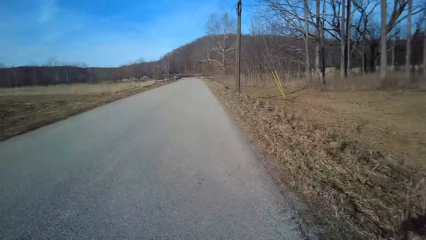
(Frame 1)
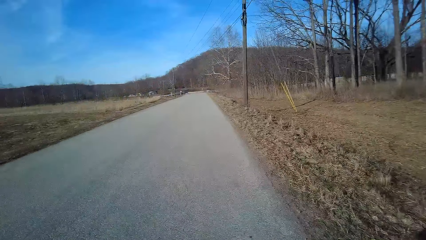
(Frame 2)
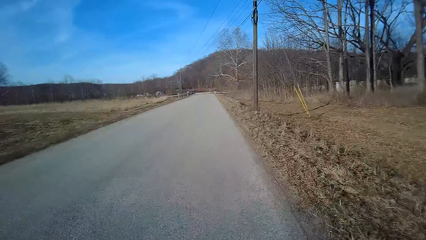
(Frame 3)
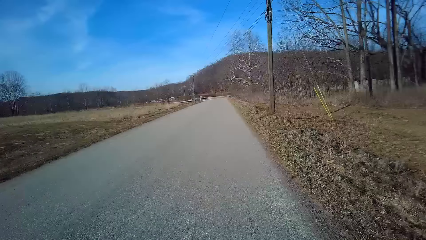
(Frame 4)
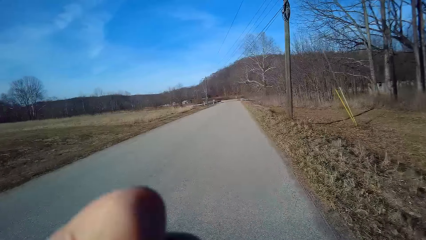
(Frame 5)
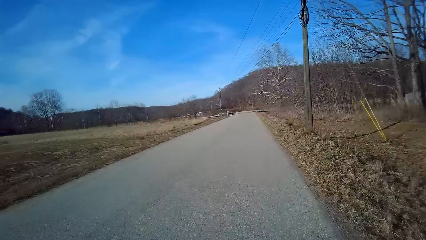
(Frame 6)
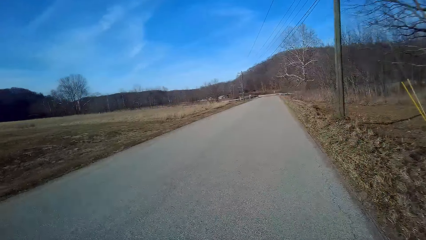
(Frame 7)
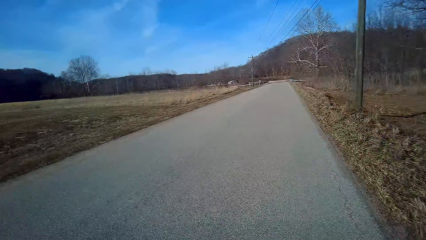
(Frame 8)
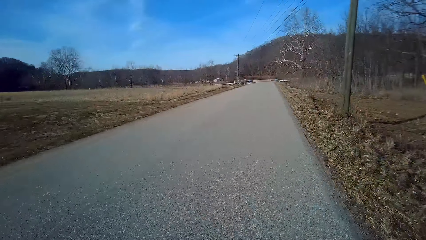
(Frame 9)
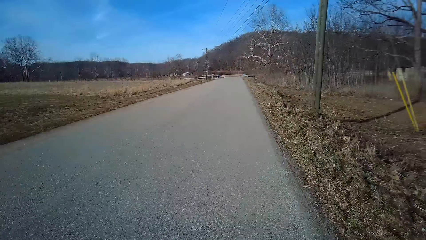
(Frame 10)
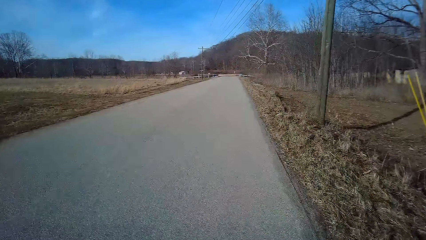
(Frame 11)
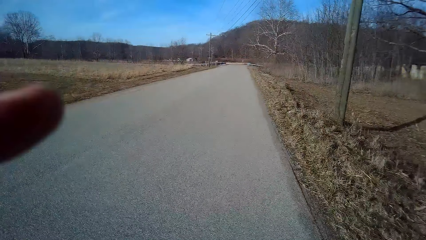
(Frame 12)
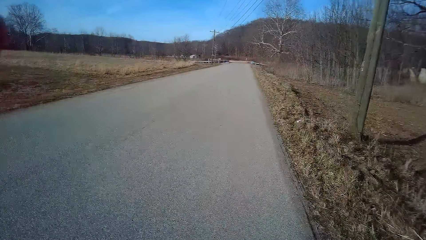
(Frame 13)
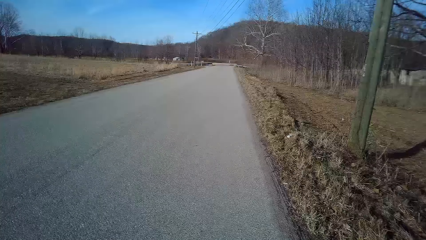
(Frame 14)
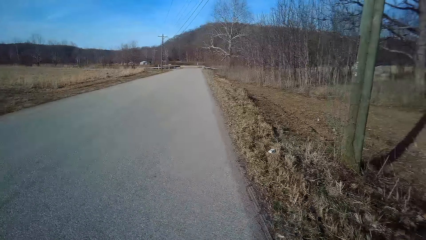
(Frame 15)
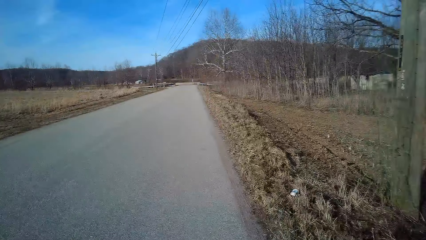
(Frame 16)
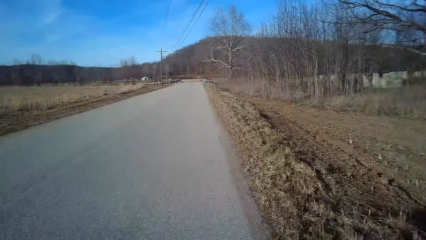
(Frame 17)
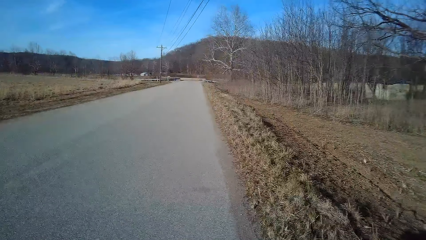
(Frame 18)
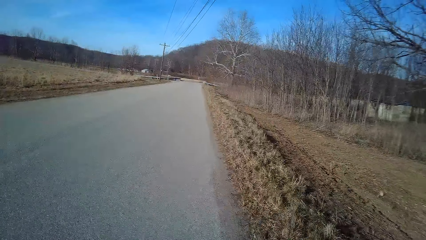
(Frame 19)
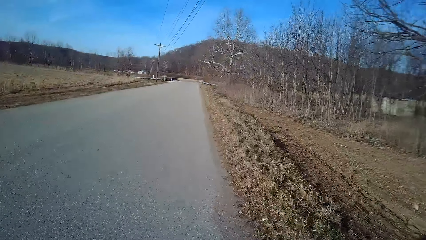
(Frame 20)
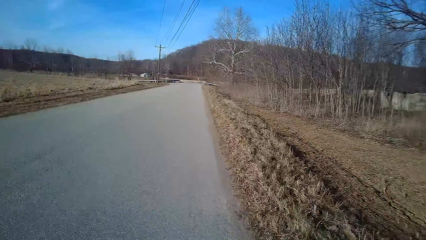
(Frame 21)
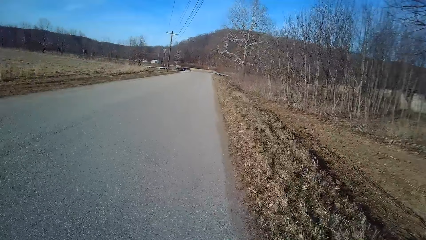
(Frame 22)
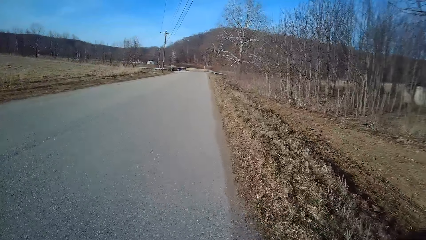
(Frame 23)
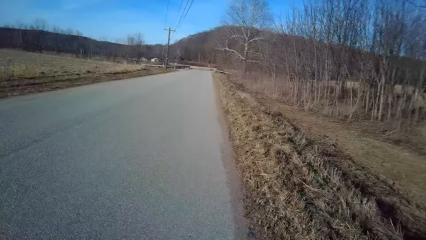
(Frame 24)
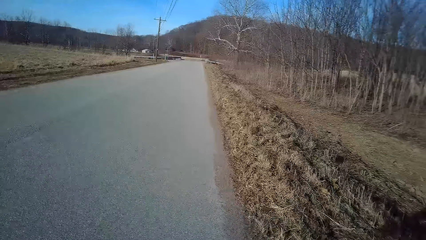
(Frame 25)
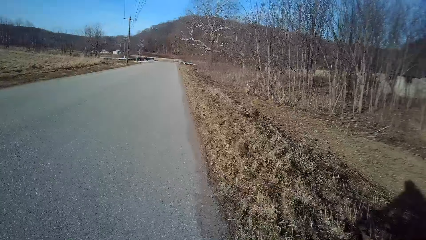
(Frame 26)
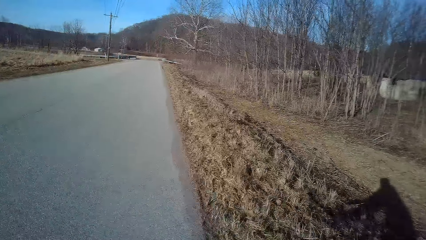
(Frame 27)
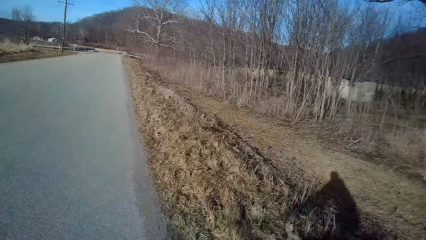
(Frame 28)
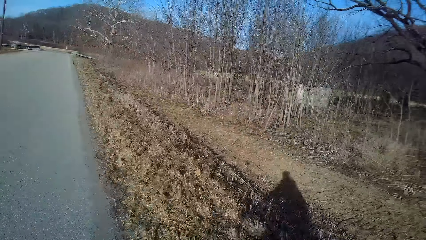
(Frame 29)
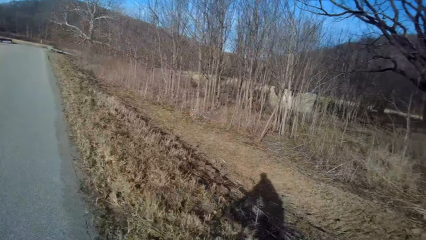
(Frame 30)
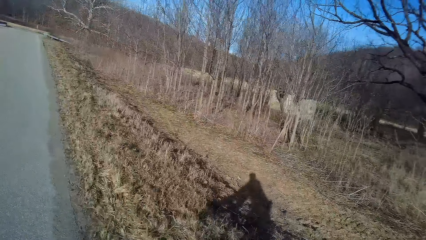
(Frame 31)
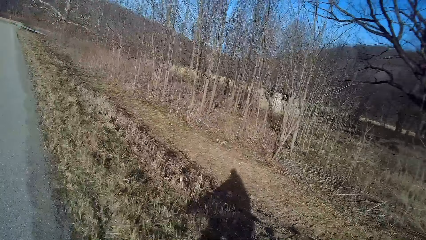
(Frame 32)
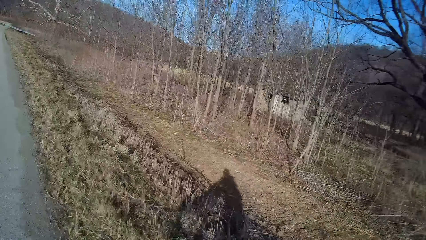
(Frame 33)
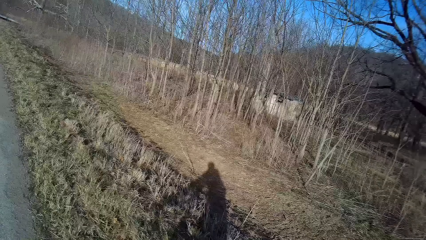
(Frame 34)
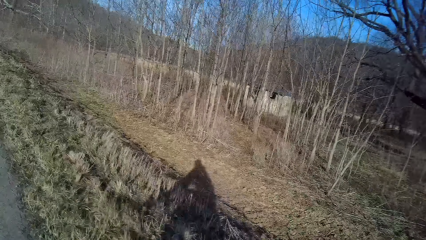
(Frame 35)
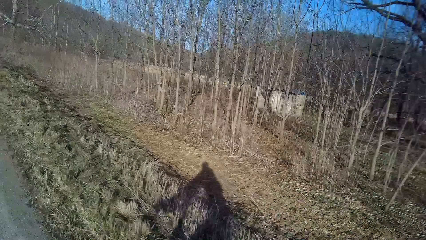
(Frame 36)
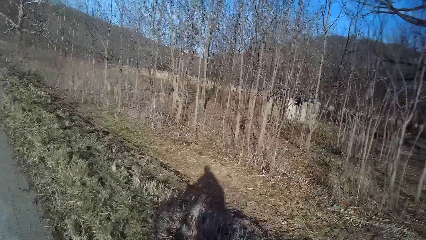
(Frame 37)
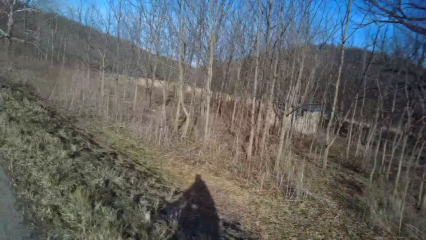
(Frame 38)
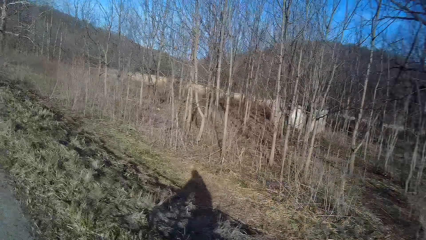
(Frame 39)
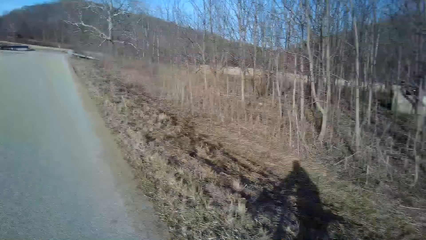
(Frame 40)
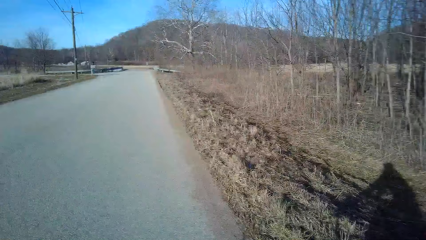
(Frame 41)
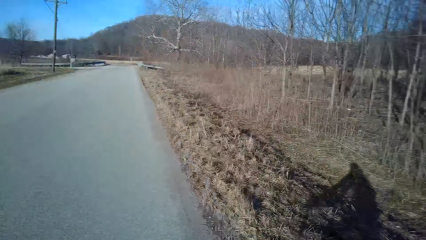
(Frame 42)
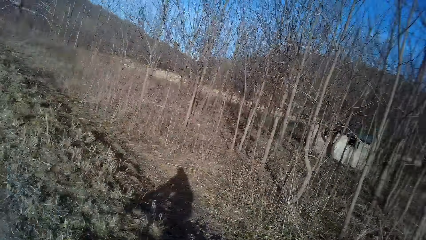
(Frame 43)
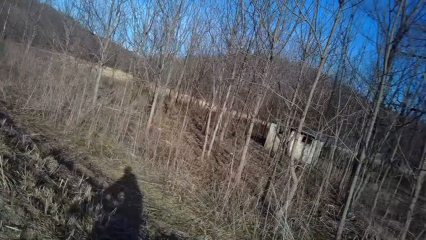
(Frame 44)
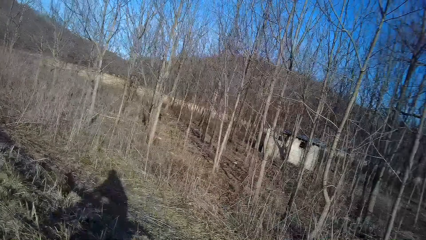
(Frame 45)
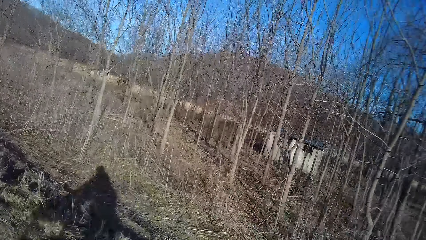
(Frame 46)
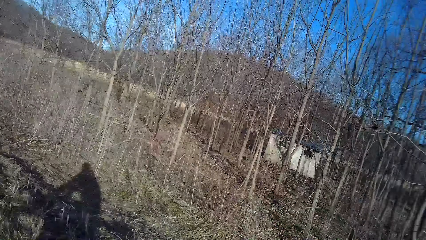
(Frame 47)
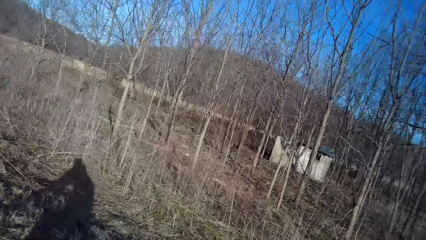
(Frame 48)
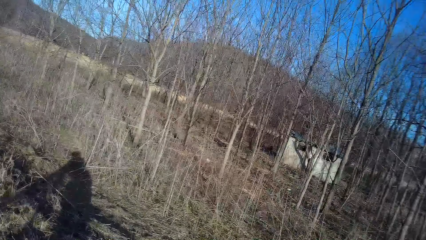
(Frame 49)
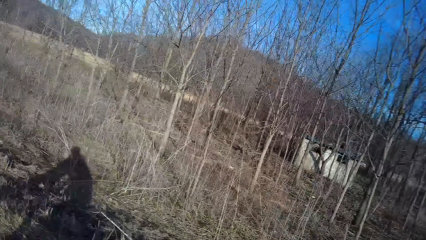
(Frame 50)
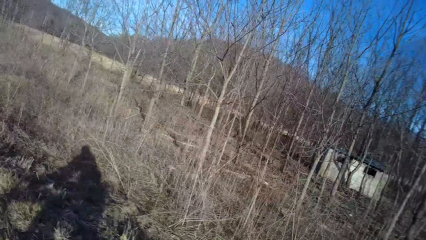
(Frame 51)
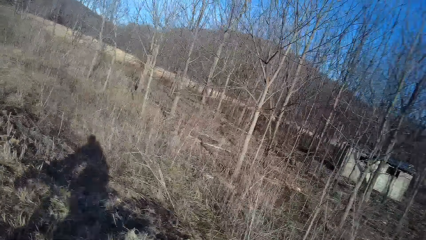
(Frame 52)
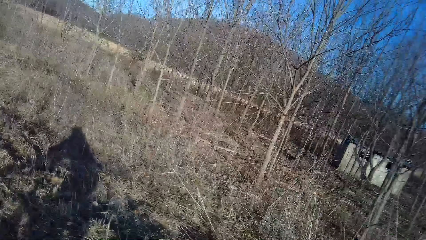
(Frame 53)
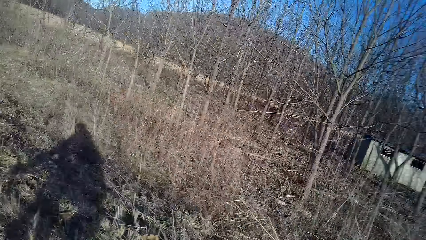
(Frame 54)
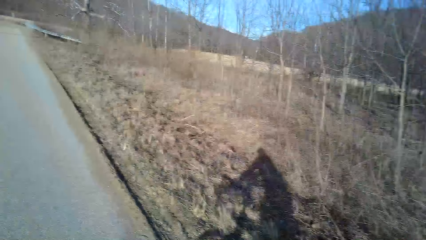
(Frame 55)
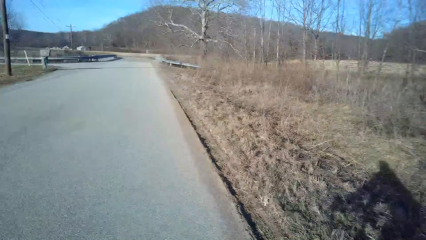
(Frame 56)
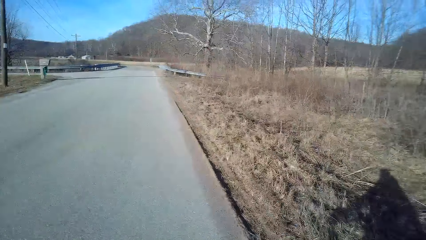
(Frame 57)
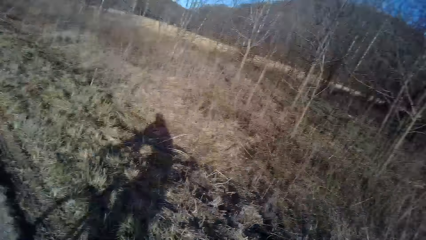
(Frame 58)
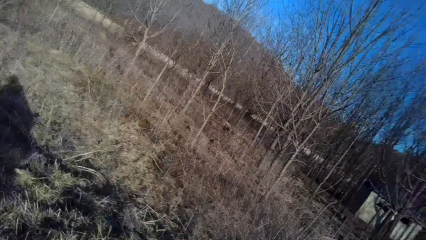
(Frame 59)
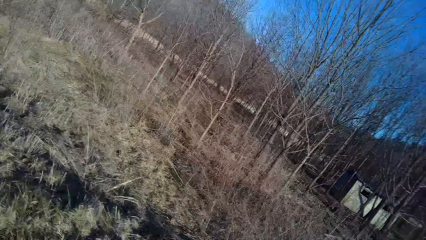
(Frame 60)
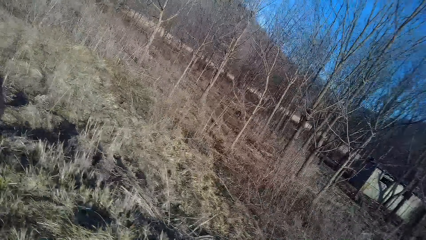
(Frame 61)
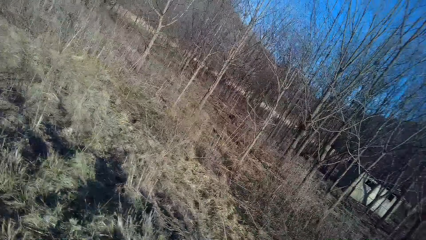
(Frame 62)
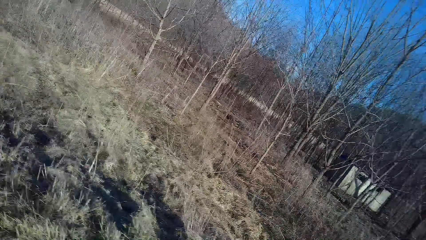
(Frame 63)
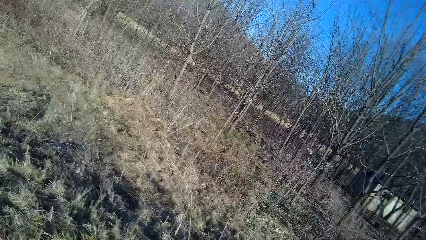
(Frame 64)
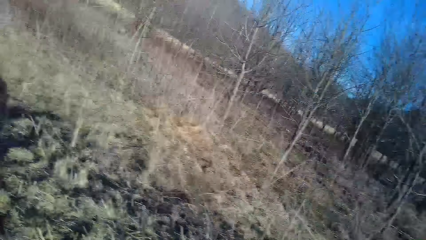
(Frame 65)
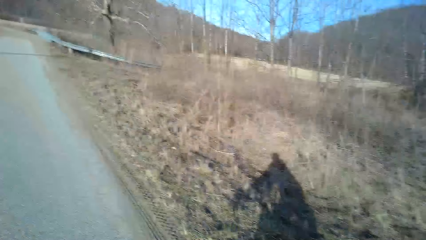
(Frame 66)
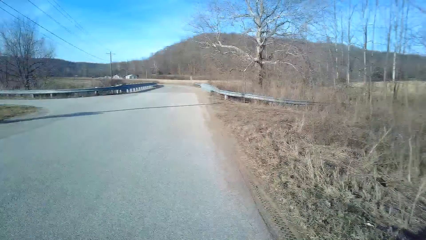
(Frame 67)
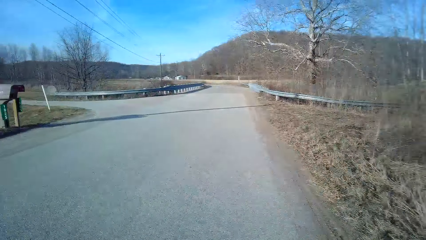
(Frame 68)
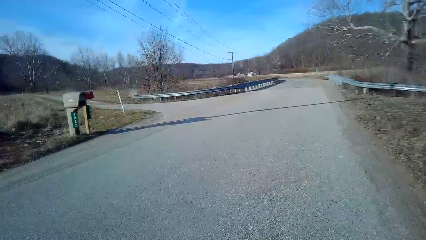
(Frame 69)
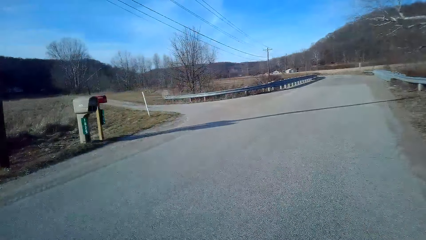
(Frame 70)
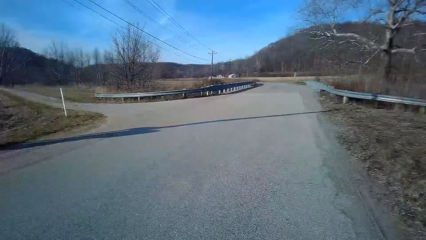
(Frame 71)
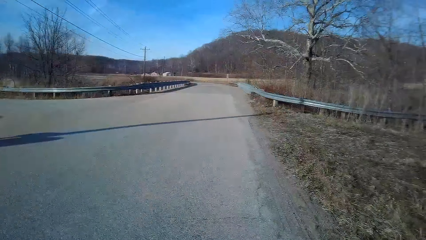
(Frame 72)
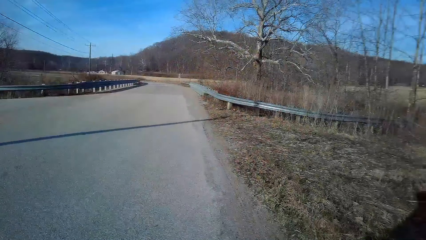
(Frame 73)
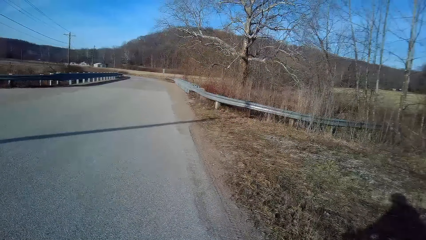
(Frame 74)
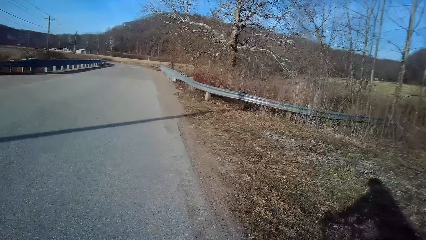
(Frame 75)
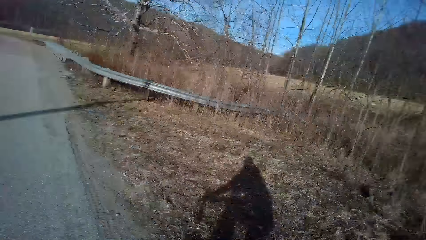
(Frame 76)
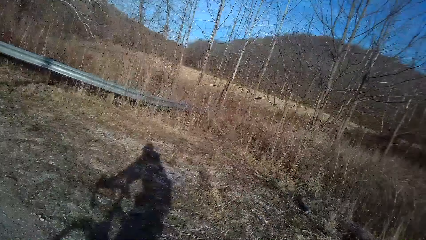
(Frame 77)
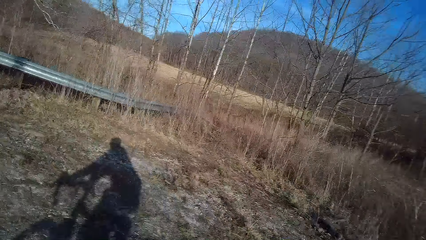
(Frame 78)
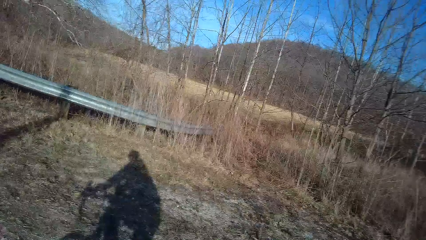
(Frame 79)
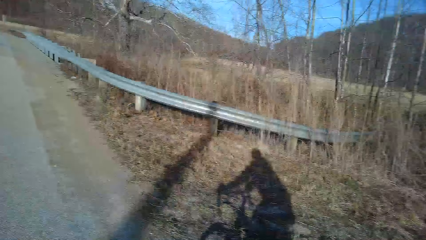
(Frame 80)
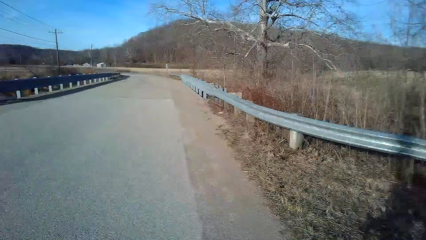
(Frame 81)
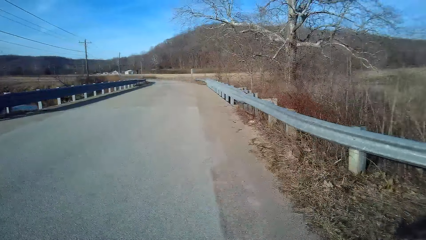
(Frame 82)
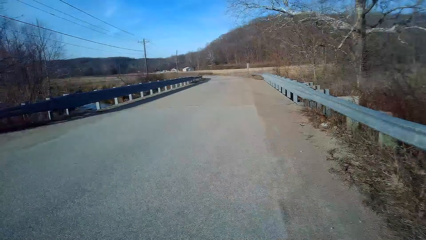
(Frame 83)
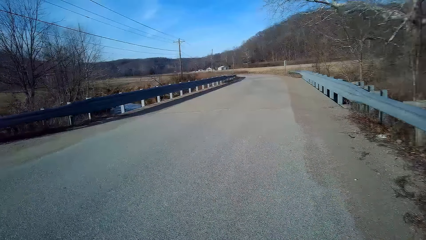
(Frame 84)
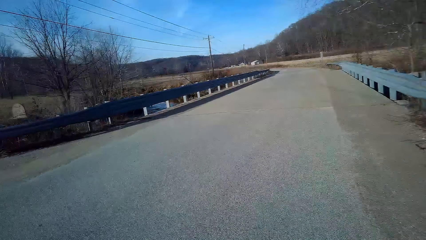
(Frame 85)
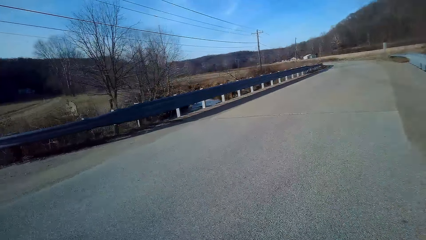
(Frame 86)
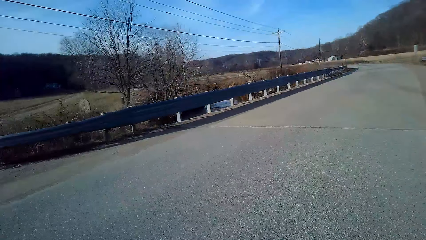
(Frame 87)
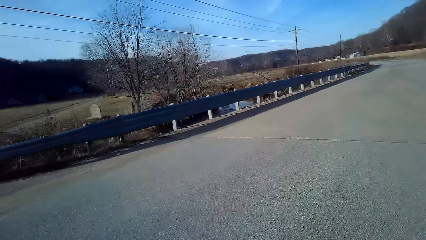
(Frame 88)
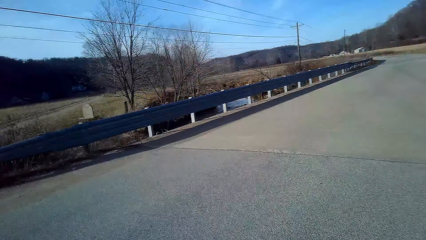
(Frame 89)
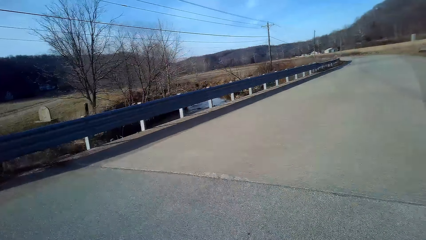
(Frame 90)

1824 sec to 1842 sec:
The camera wearer turns to the side. They ride a bicycle on the road. They turn to the side. They look sideways. They ride the bicycle on the road. They look in front. They turn to the side. They ride the bicycle on the road. They turn to the side.
